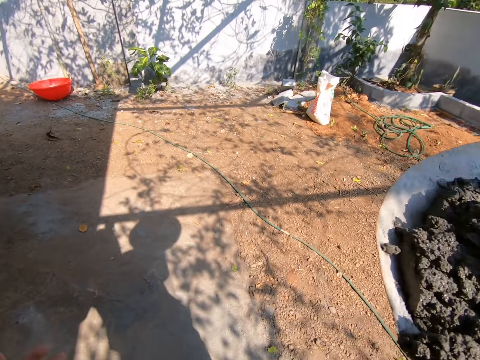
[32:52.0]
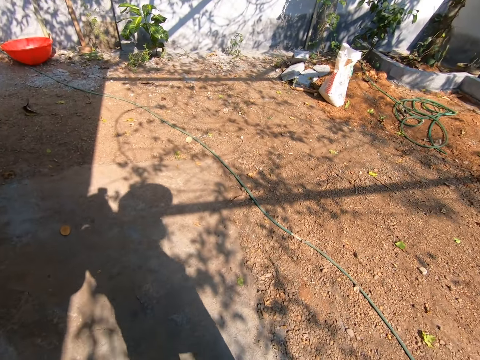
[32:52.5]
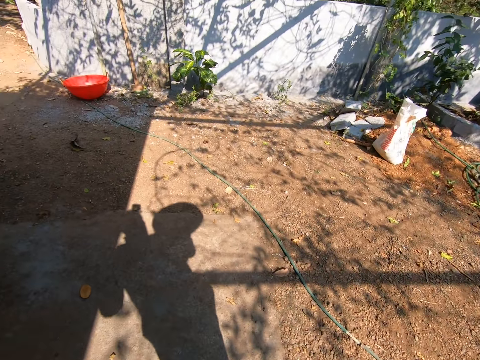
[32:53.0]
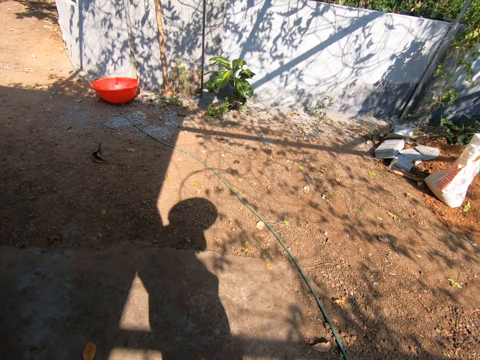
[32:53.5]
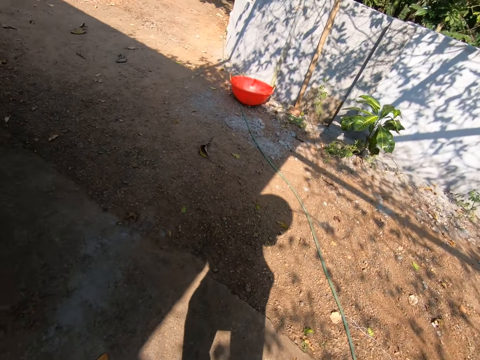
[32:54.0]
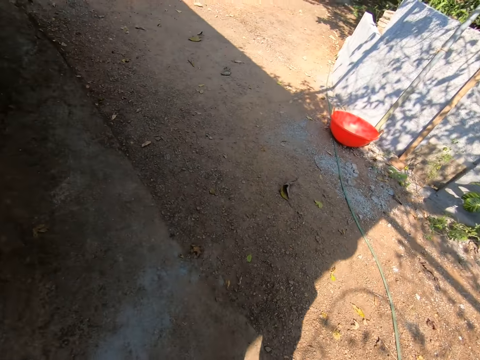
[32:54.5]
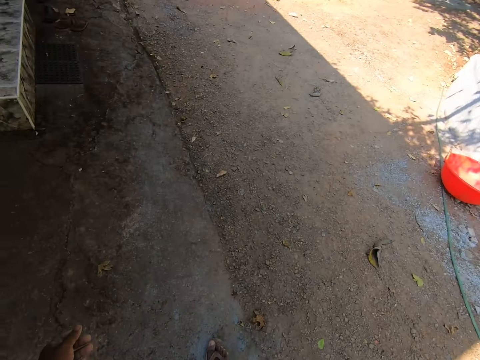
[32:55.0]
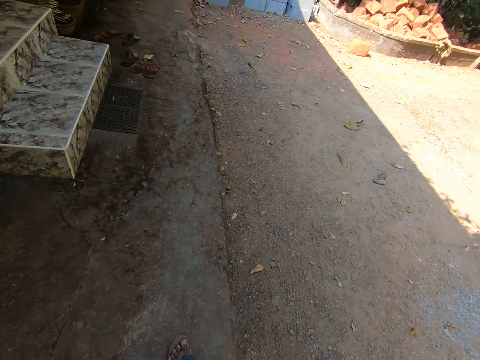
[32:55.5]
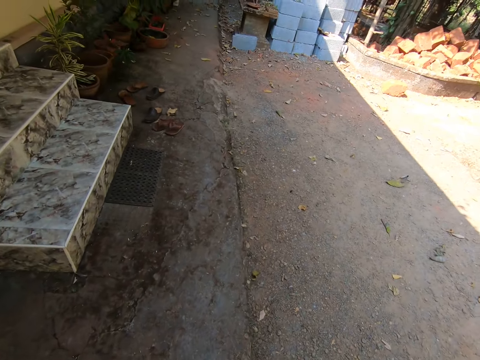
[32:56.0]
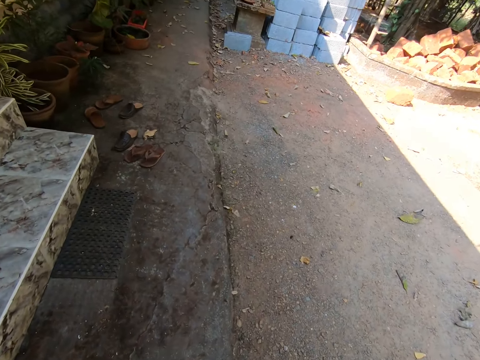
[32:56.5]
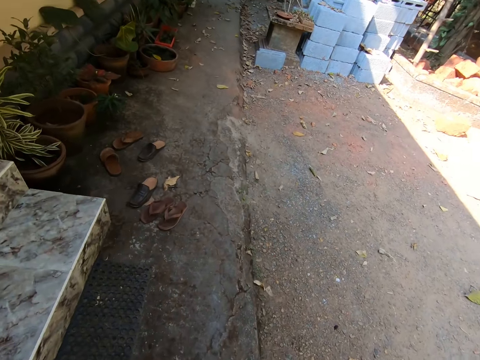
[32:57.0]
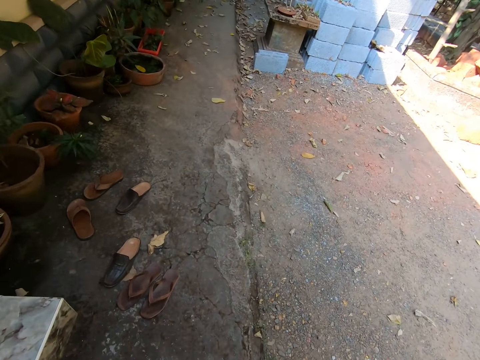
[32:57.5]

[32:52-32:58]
The camera wearer walks towards a construction site.

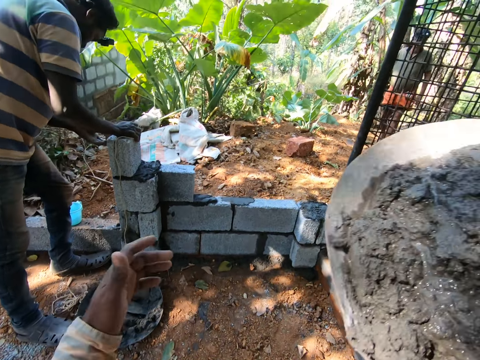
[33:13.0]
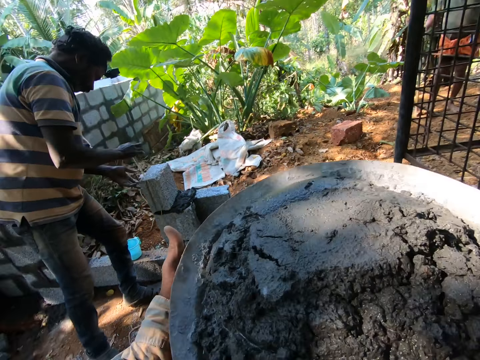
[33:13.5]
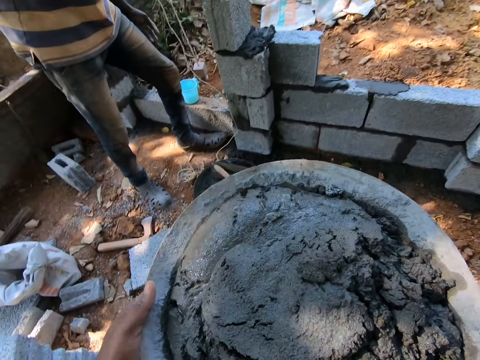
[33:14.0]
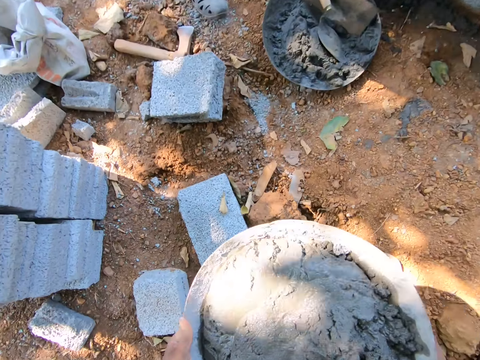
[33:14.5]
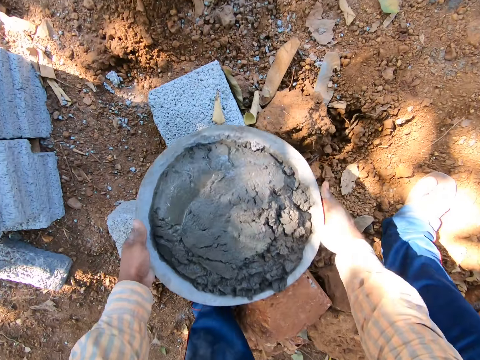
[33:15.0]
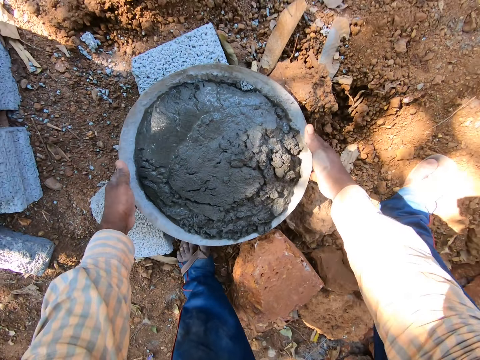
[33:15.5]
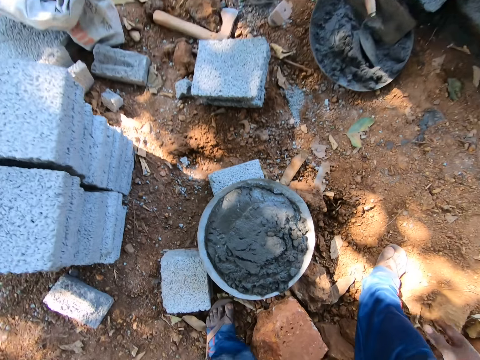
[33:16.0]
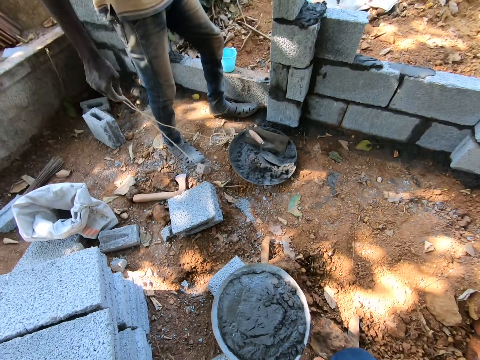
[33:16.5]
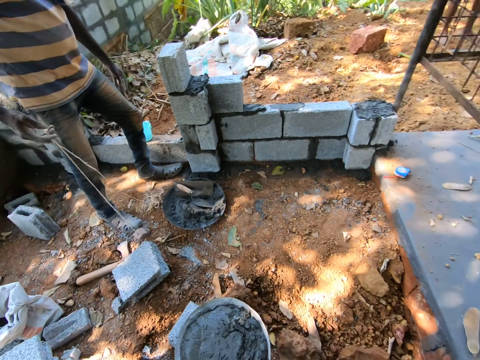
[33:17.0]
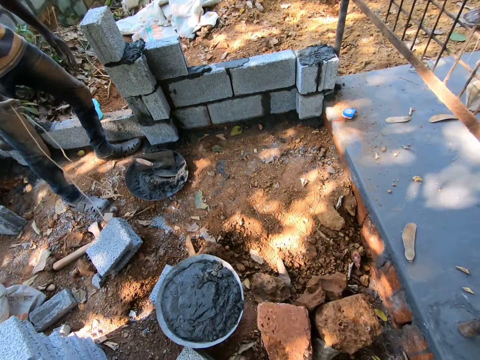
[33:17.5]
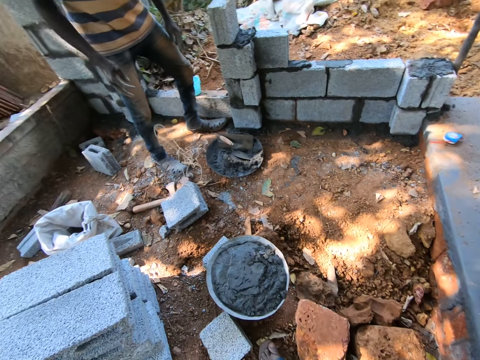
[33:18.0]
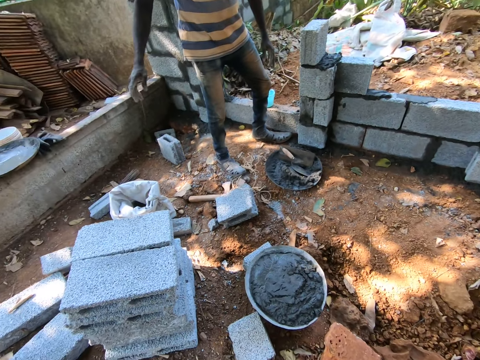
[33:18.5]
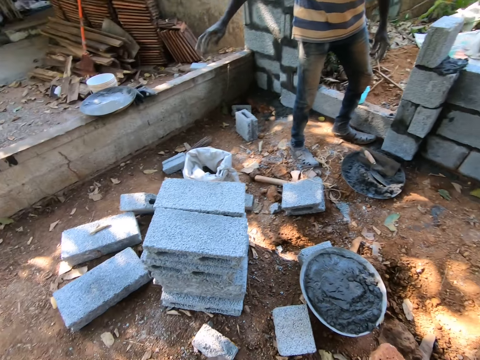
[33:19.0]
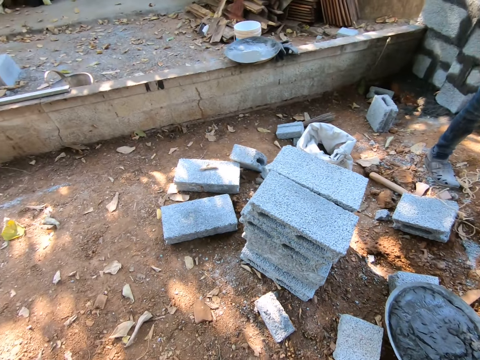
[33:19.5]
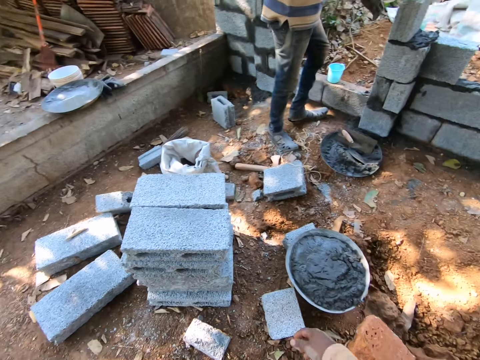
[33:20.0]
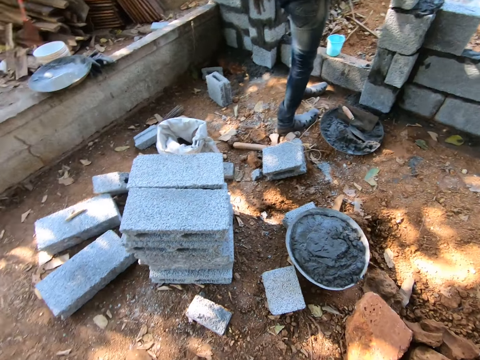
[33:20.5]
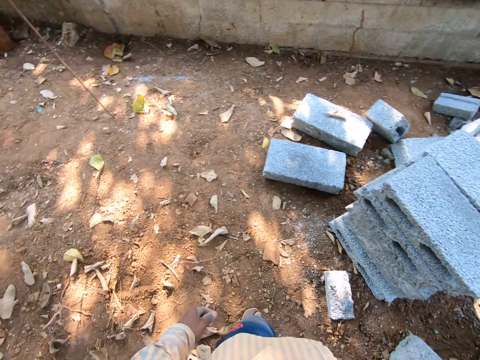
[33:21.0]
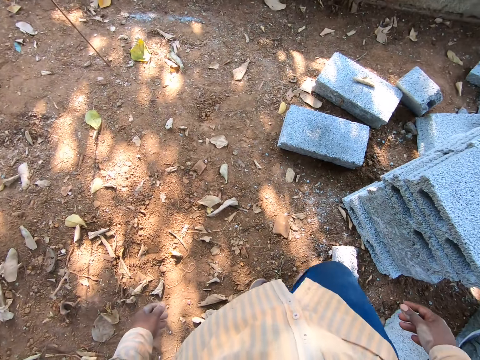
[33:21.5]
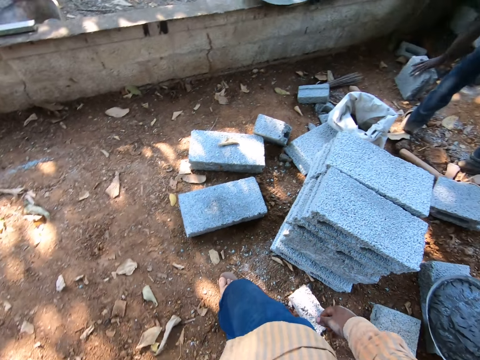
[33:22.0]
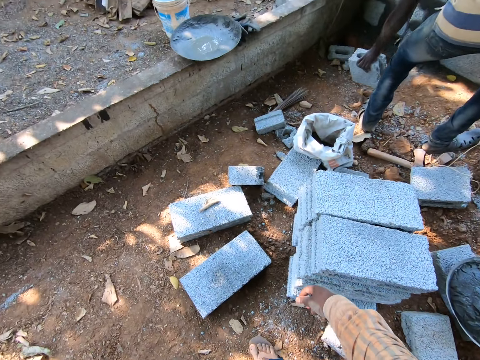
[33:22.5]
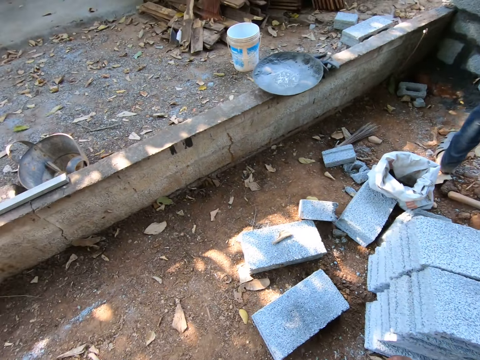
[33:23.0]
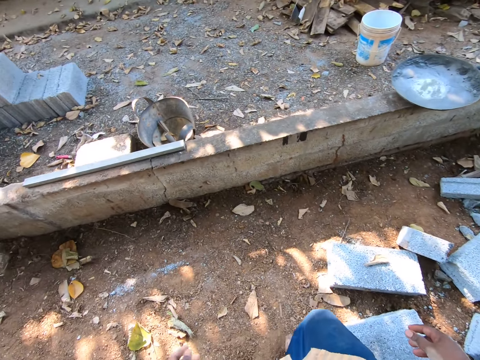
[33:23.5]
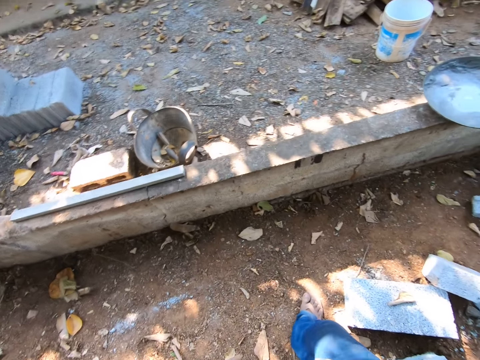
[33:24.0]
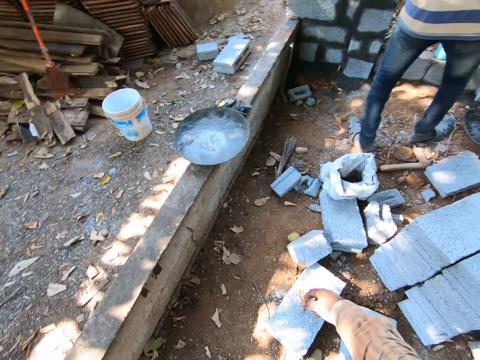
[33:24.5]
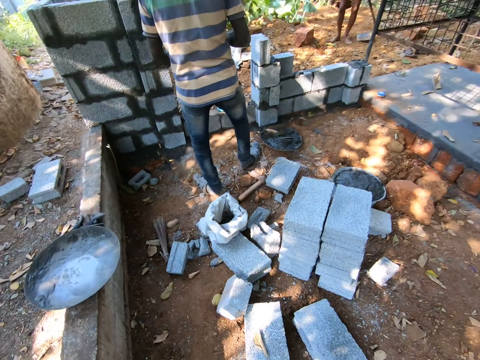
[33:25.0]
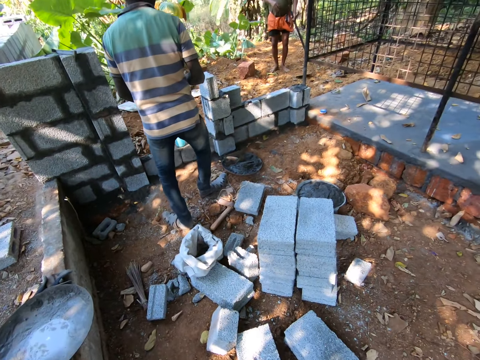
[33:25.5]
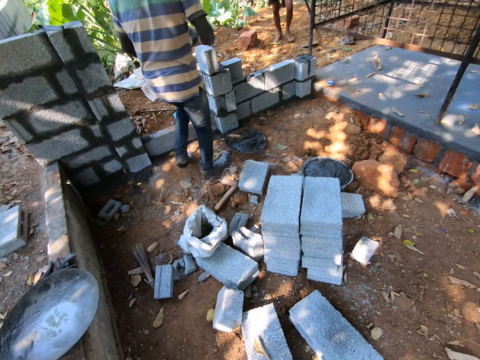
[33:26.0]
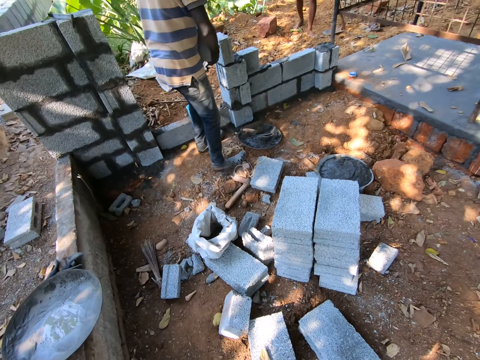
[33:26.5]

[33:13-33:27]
The camera wearer drops the head pan to the floor with both hands. A man holds a string and puts the string down. The man lifts a brick from the ground with his left hand. The camera wearer walks in a compound.

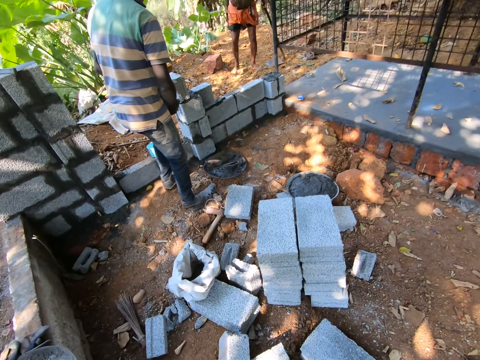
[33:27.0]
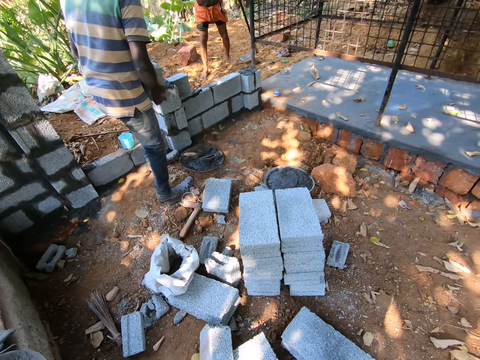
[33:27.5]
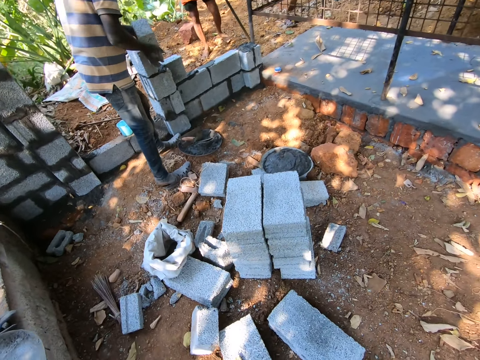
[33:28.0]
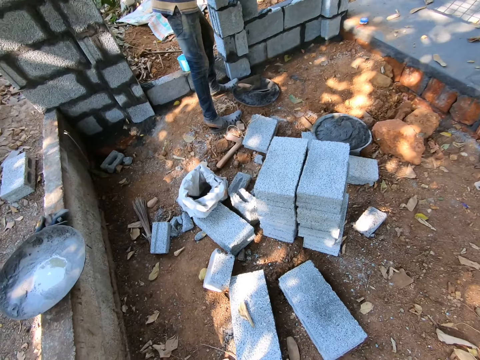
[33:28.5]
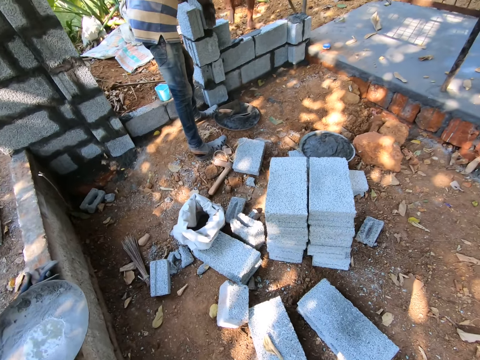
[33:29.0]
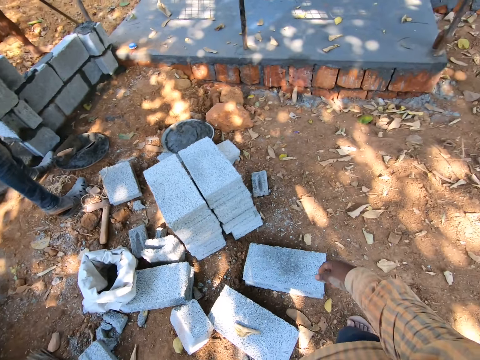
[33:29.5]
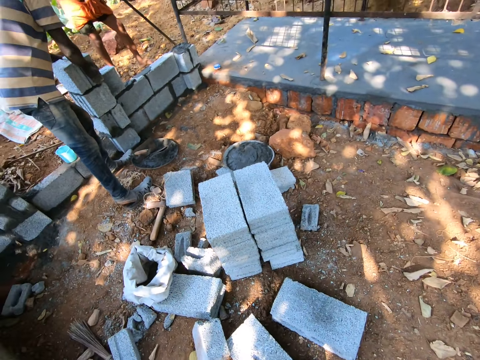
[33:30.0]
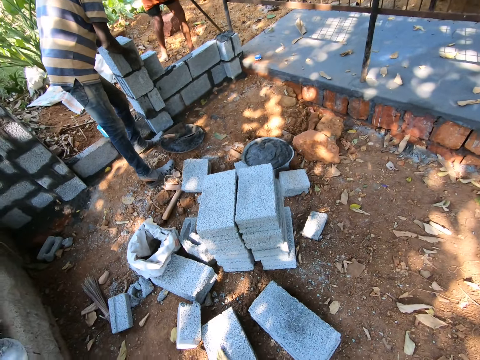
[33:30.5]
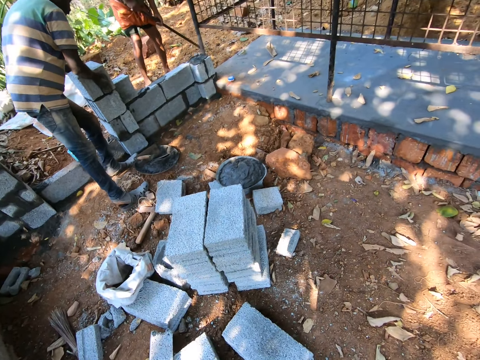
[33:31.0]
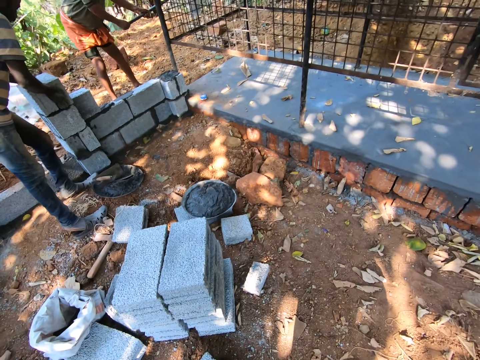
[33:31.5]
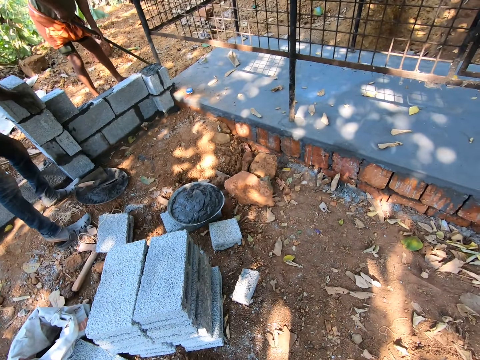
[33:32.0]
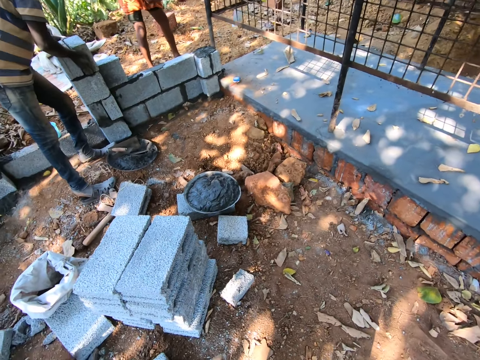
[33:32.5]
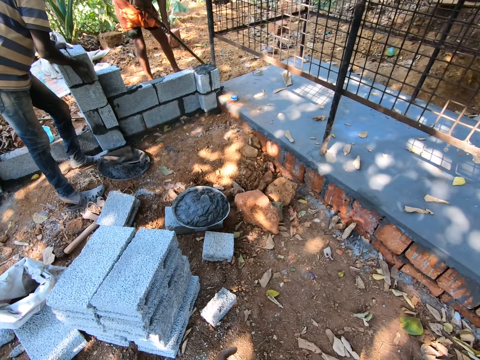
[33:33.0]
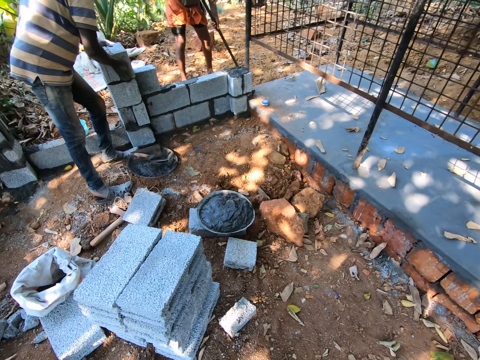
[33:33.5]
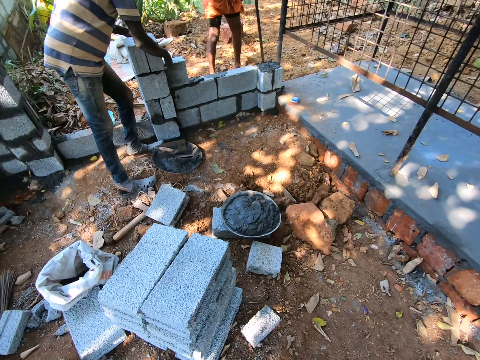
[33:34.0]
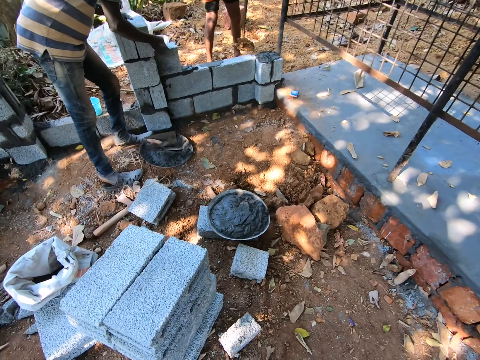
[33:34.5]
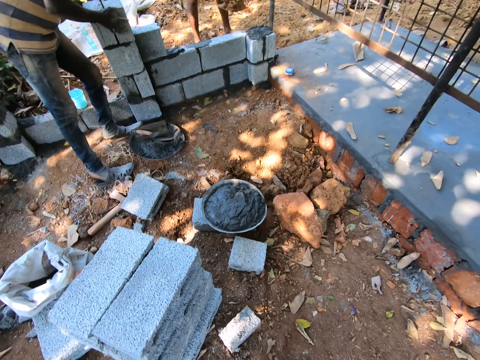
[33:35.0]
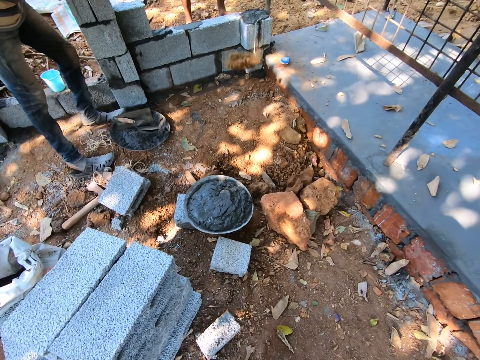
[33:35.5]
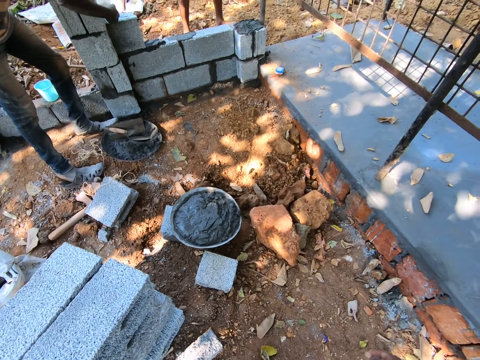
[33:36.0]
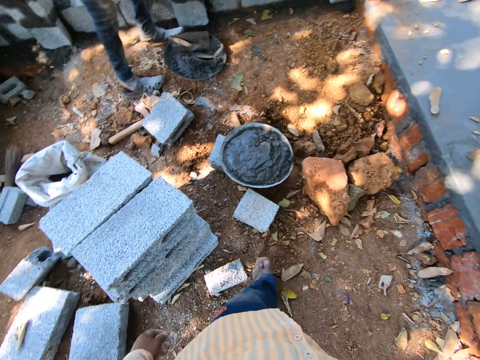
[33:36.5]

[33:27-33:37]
The man places the brick on a wall with both hands. Another man digs with a hoe in his hands. The camera wearer fixes a brick.
